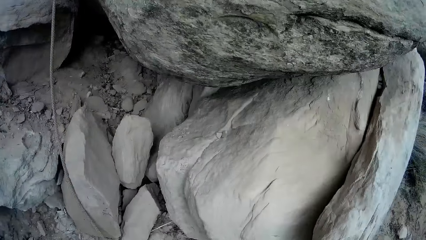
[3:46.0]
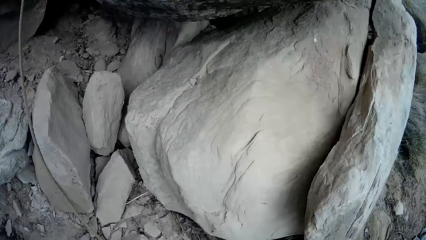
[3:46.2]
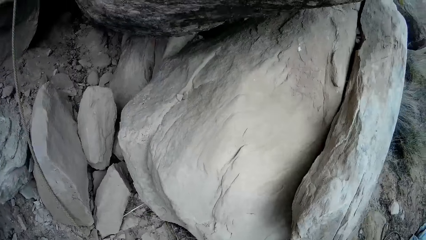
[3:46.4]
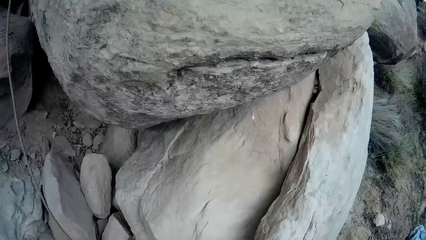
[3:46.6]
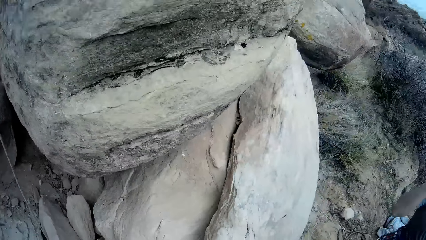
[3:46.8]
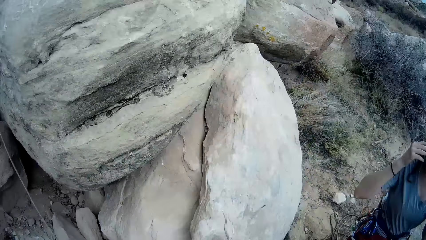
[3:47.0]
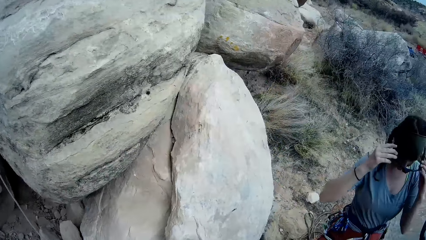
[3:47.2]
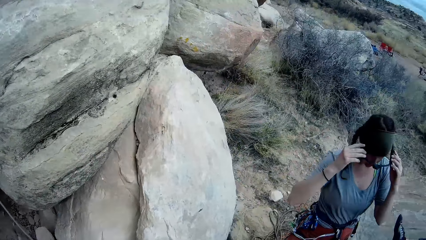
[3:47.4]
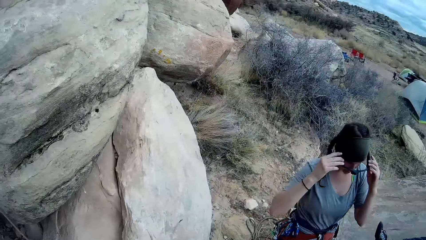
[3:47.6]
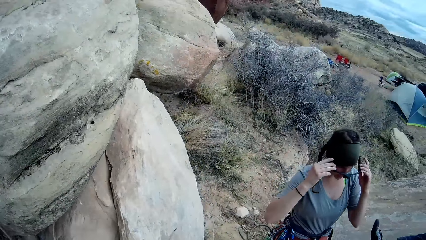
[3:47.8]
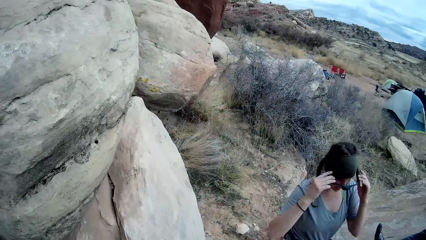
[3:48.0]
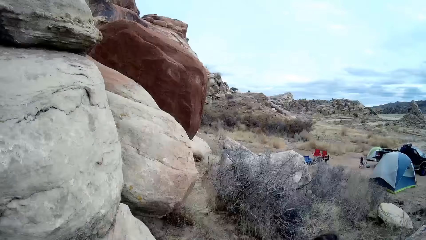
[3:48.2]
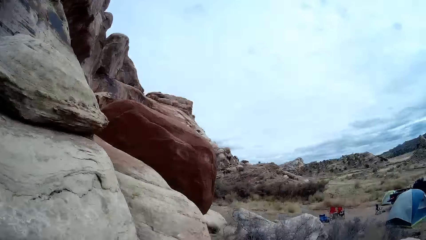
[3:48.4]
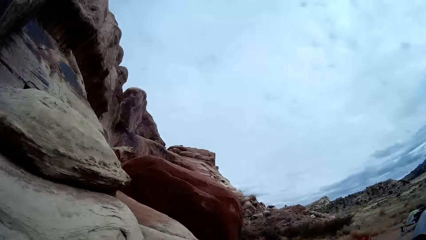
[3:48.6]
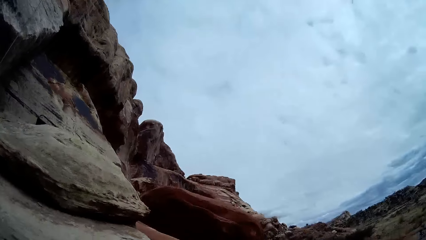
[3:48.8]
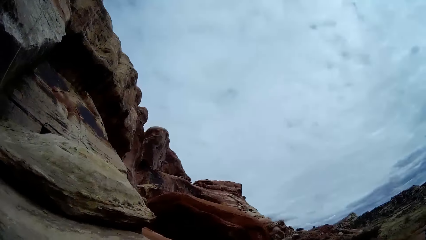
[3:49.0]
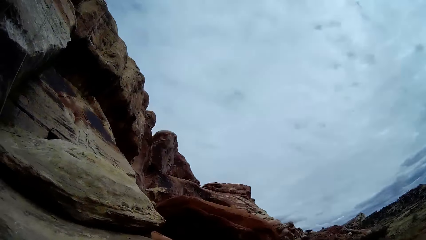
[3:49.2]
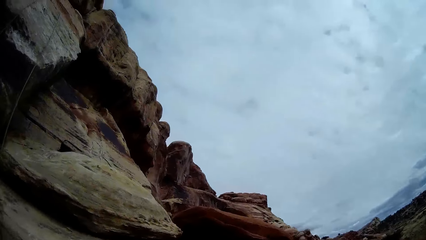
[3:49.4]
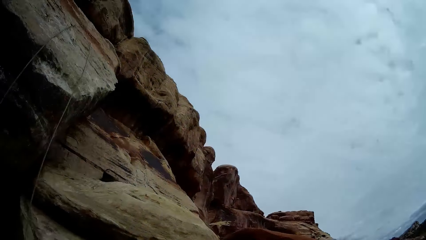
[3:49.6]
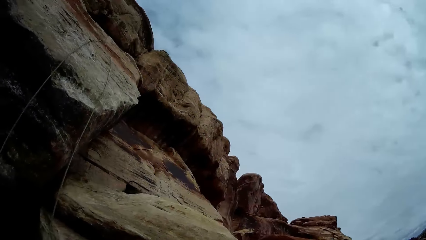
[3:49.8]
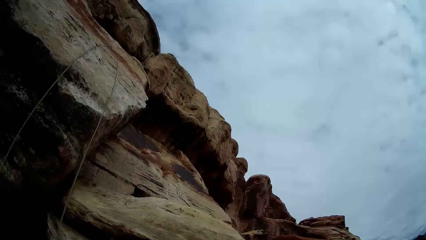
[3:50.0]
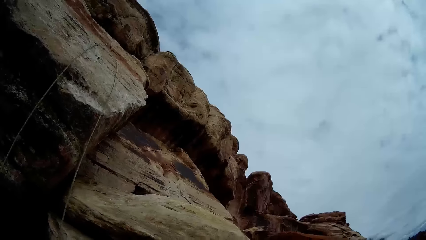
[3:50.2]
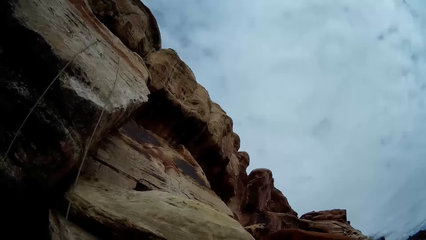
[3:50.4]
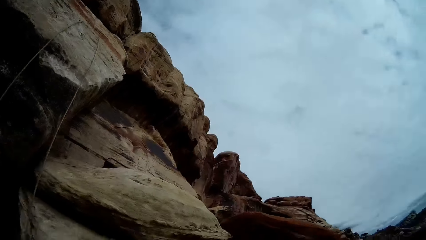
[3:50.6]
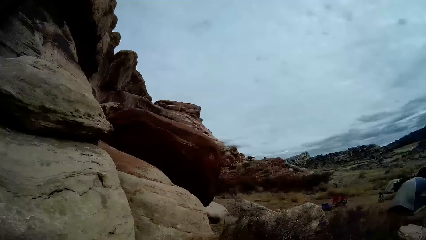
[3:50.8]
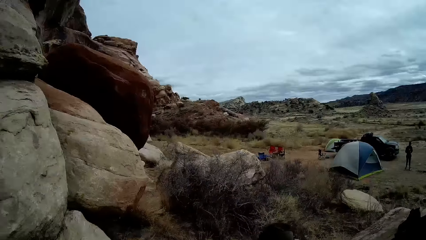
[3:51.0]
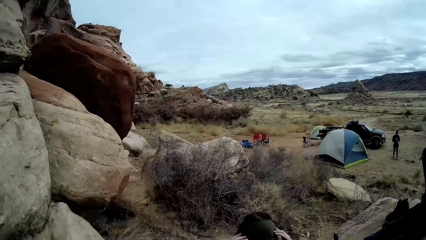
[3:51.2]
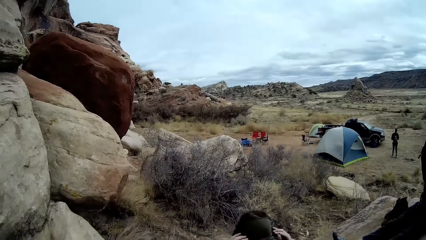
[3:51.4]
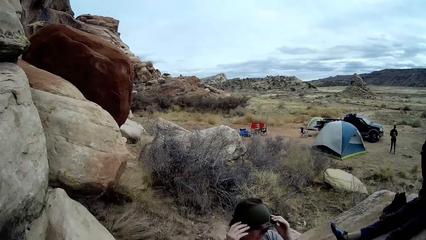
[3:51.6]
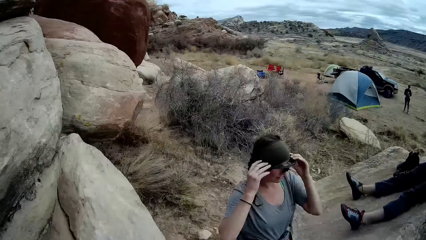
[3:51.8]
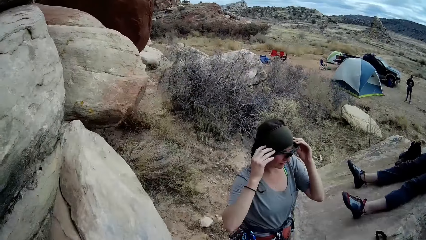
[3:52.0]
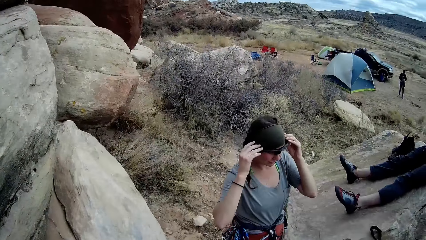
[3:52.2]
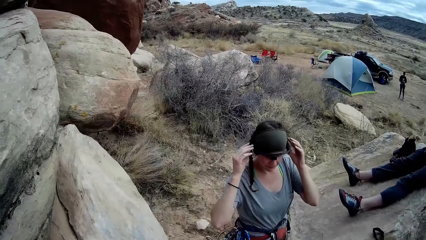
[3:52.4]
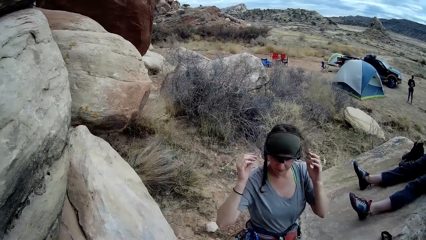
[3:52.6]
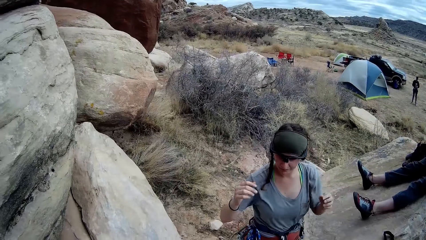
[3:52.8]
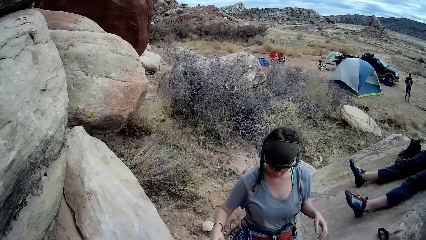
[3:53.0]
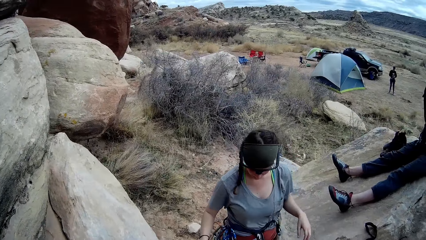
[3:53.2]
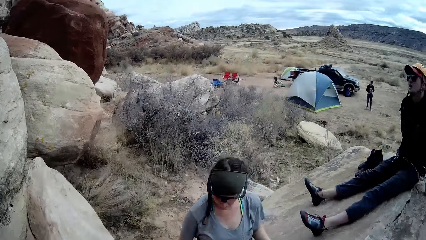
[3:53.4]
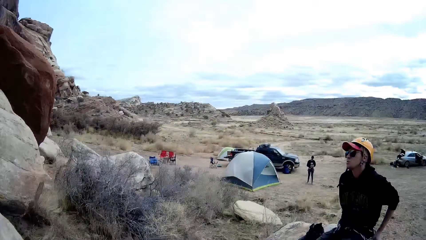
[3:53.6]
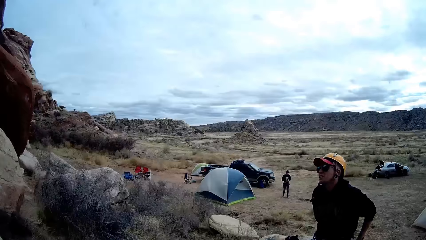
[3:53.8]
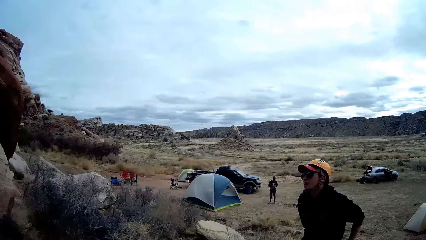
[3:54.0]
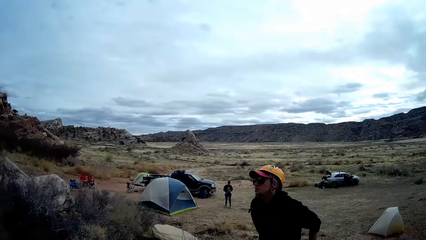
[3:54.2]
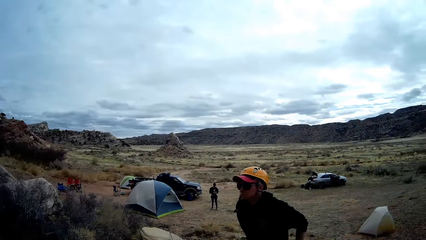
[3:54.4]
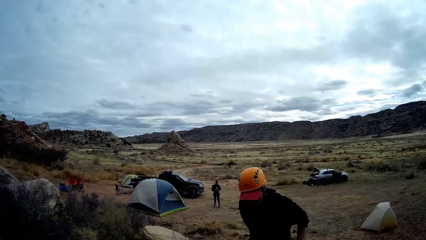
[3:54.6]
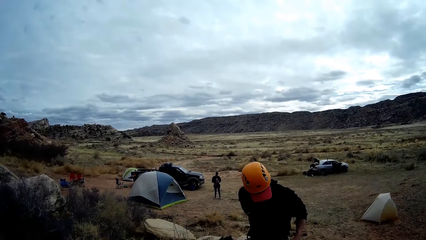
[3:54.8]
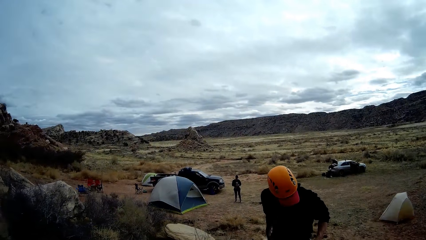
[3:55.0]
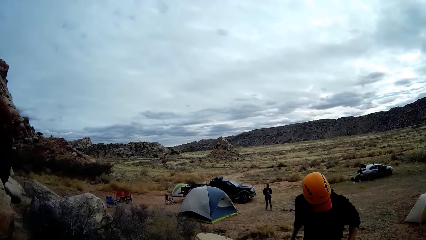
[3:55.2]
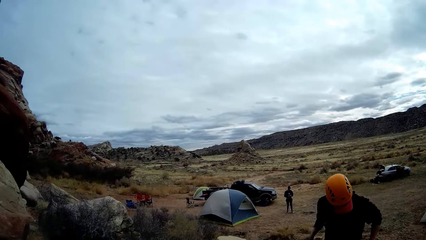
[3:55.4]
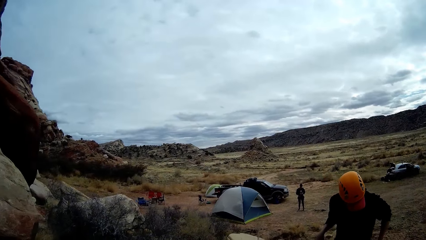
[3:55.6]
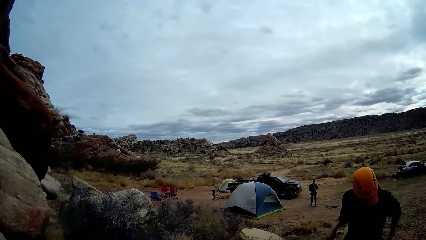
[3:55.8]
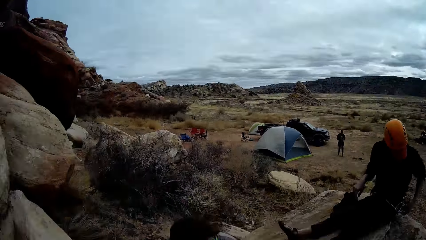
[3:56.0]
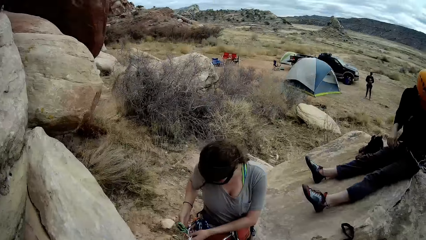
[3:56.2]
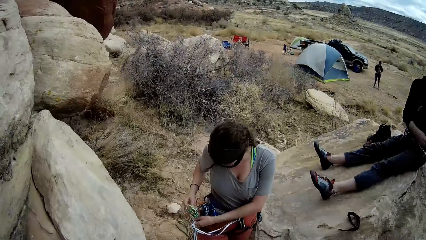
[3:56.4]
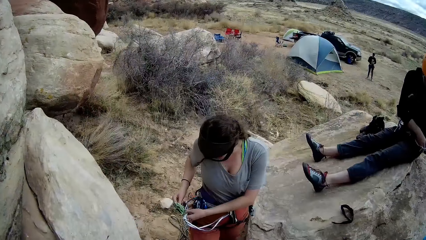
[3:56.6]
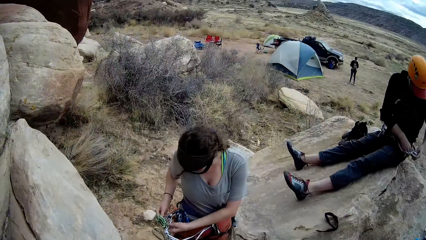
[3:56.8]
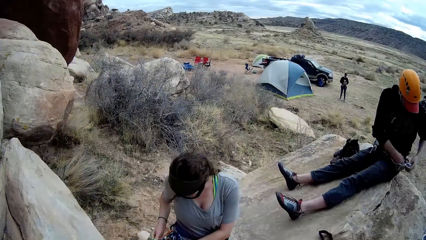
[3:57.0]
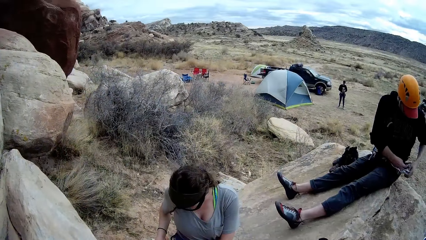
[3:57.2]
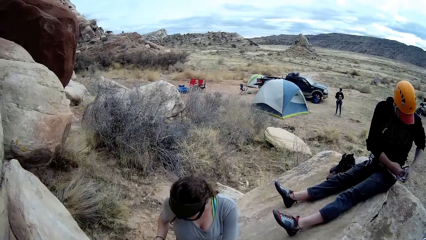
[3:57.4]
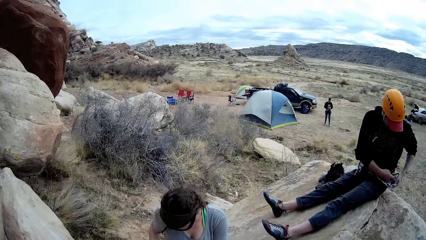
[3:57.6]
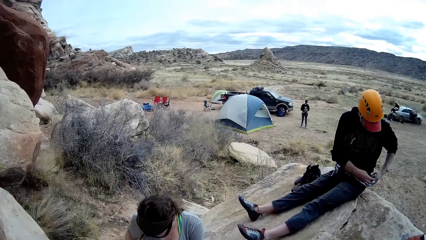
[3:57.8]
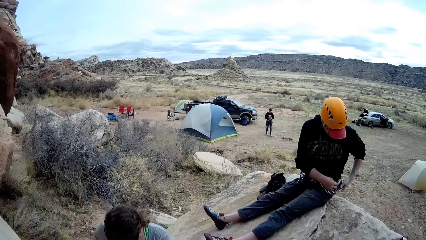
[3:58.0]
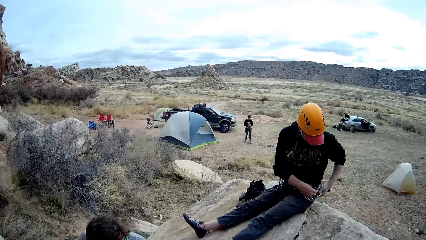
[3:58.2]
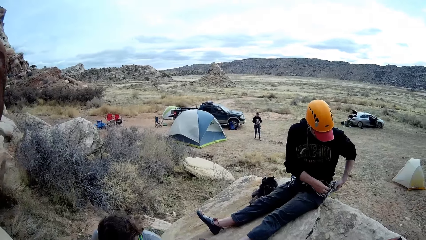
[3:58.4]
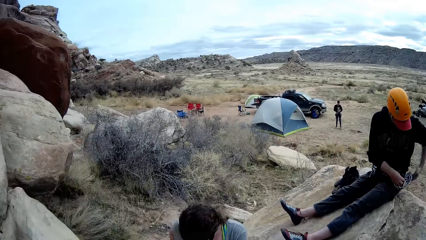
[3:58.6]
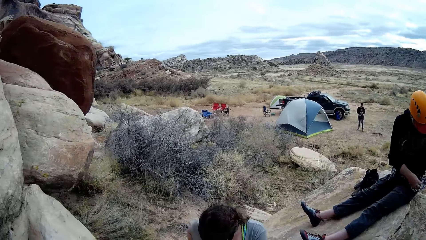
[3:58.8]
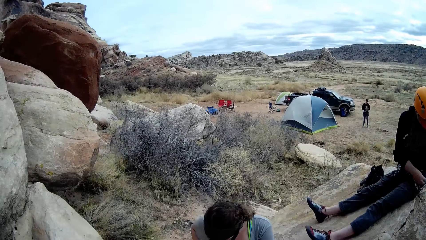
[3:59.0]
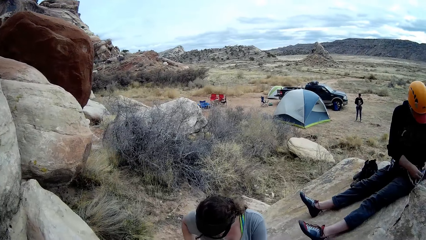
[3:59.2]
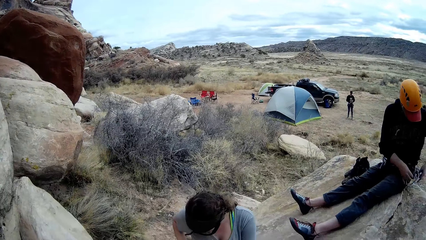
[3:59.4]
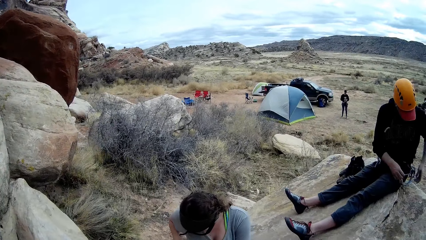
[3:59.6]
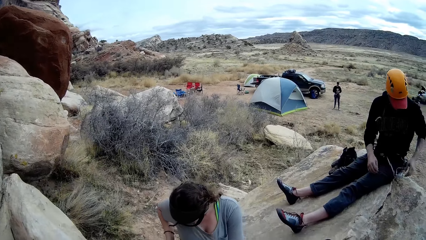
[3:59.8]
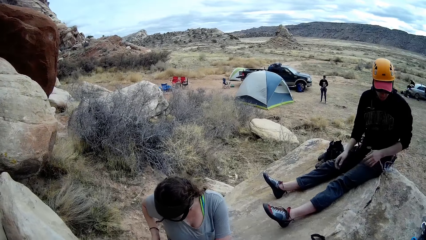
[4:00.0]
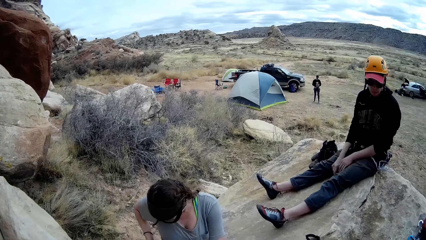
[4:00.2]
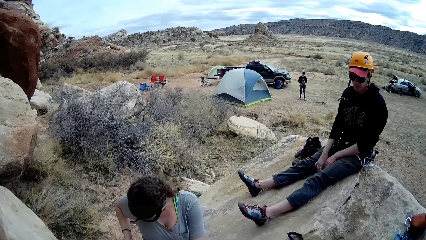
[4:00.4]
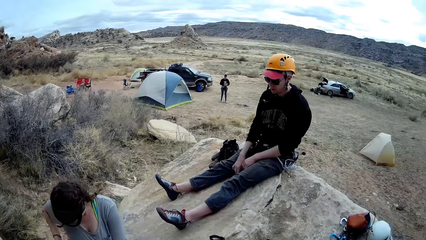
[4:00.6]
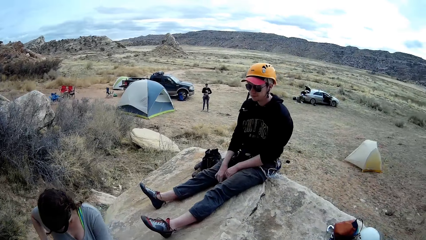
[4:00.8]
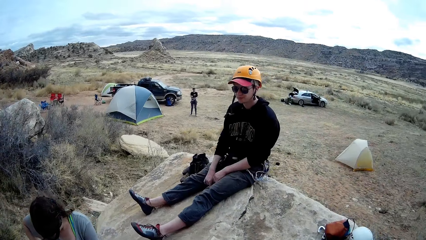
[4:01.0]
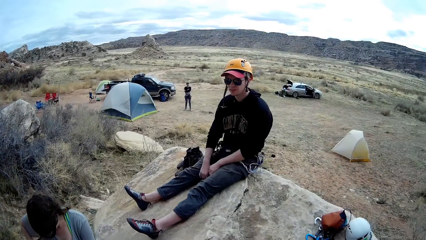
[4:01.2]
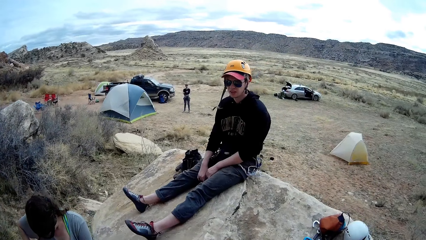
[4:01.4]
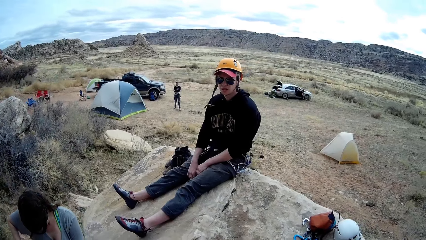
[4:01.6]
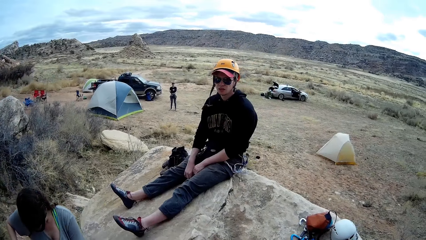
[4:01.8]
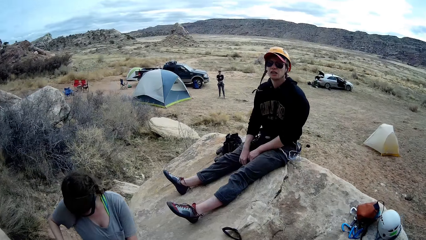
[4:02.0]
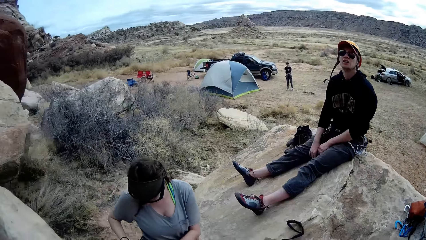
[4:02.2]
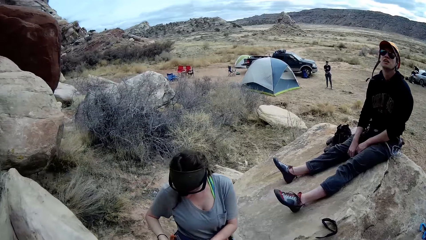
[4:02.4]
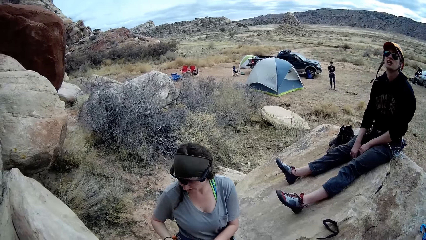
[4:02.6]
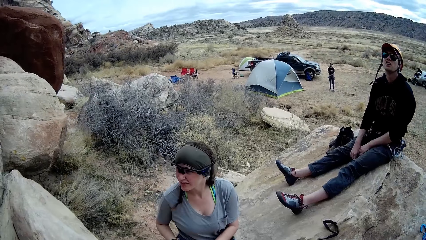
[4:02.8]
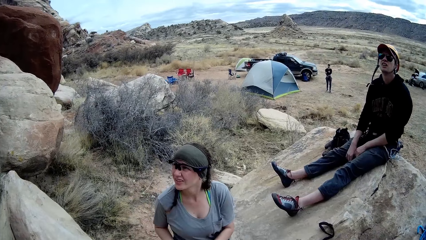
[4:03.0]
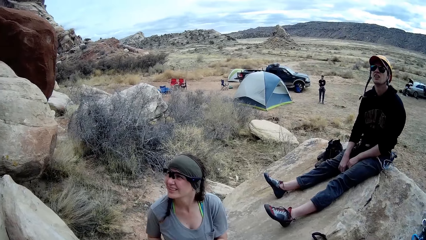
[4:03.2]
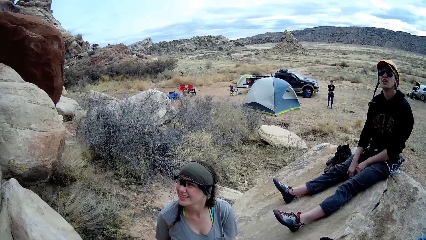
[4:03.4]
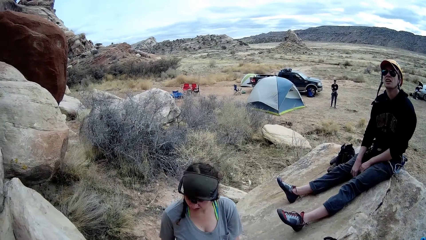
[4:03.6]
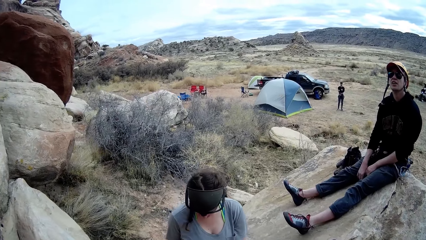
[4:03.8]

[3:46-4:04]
The woman wears the glasses. The camera wearer looks around. The first man adjusts a climbing harness.
